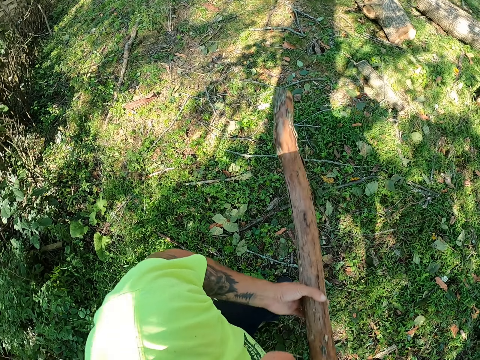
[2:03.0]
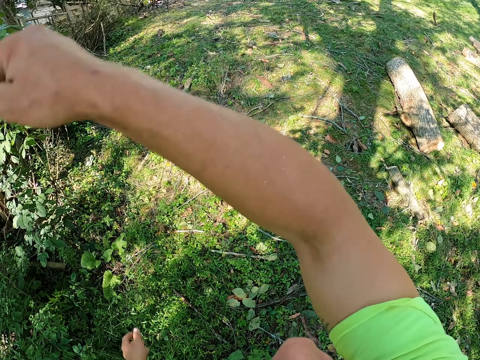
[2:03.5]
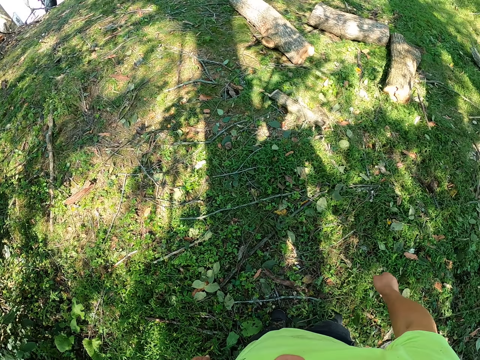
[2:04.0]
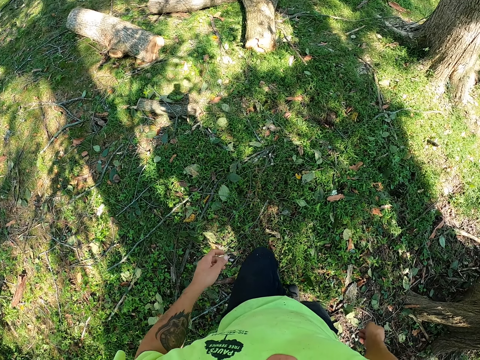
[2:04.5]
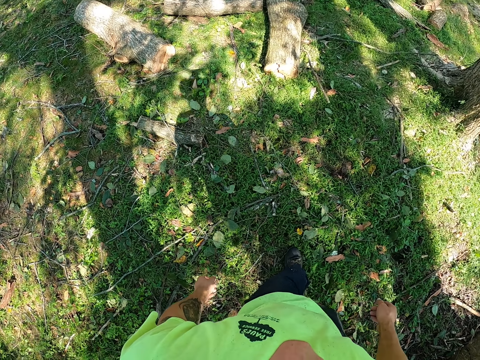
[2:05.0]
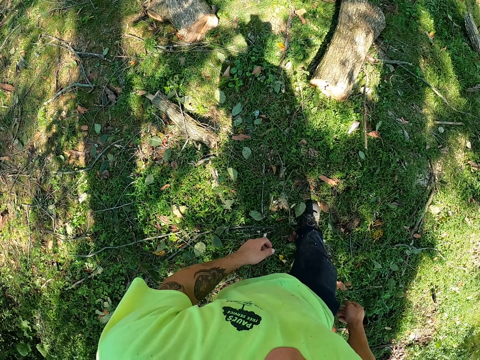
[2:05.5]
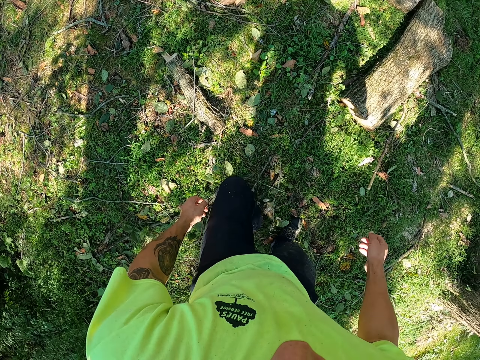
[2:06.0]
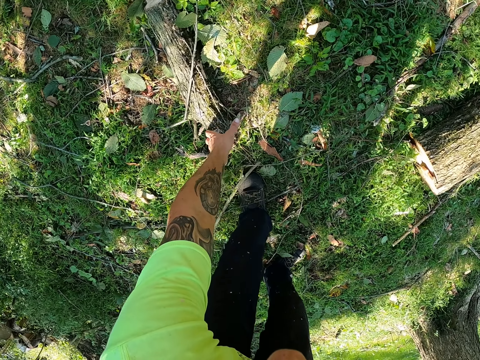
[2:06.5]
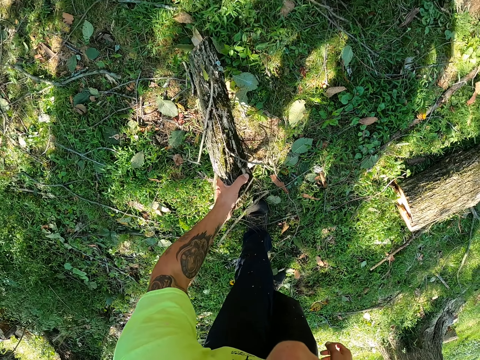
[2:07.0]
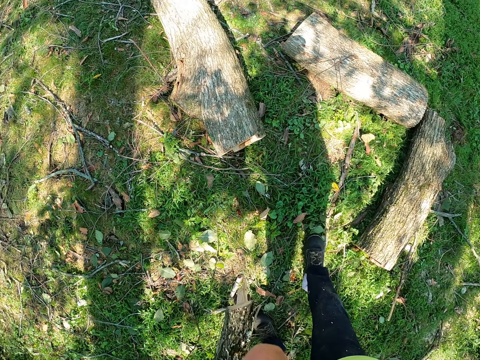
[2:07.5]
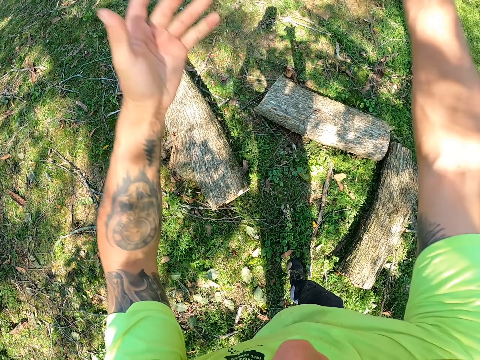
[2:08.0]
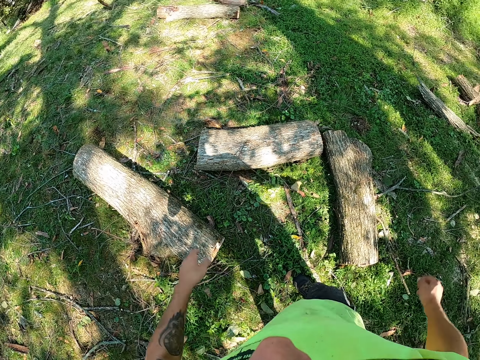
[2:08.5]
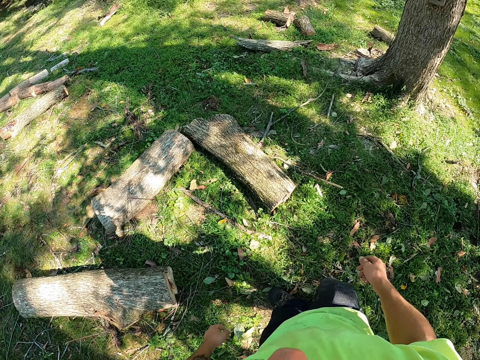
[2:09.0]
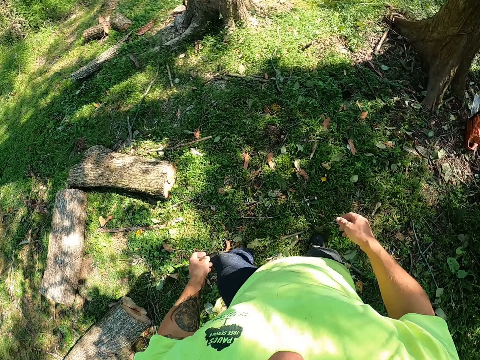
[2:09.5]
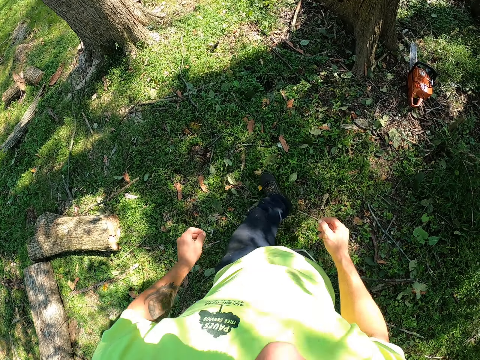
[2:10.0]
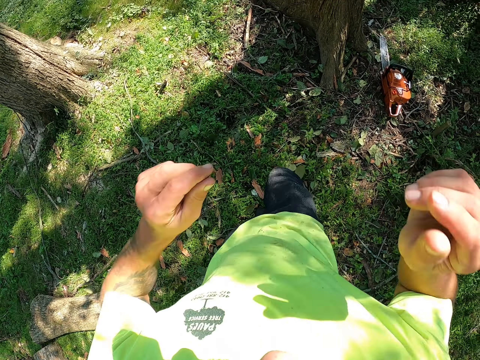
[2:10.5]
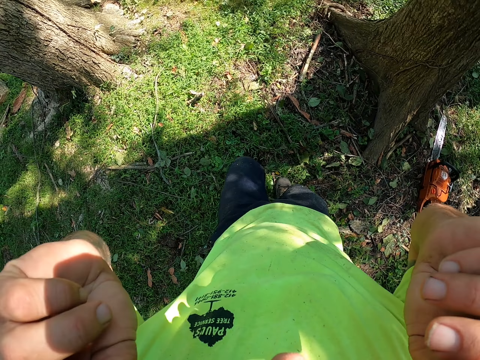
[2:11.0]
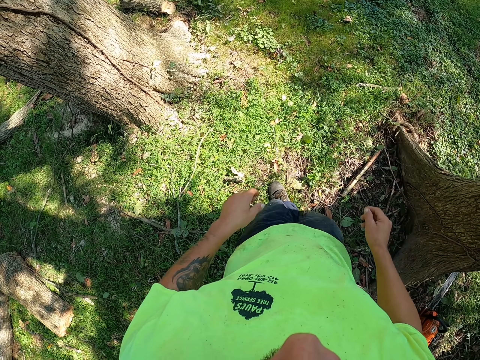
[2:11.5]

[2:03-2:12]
The camera wearer throws the wood in his hands on the ground. He picks up a log of wood from the ground with his left hand. He holds the log of wood with both hands. He throws the log of wood in his hands on the ground. He walks around. He raises both hands towards his face.

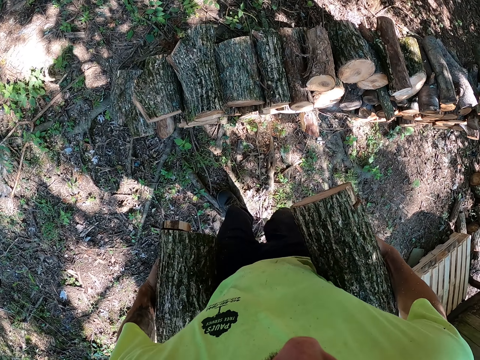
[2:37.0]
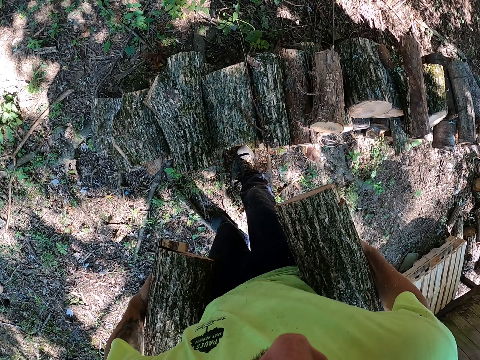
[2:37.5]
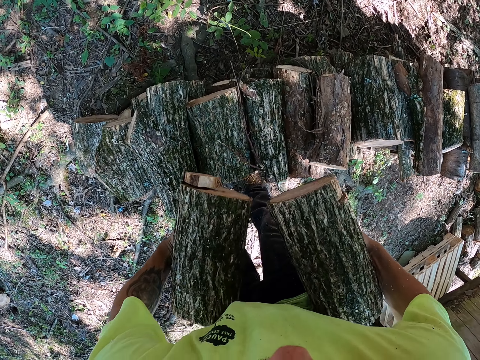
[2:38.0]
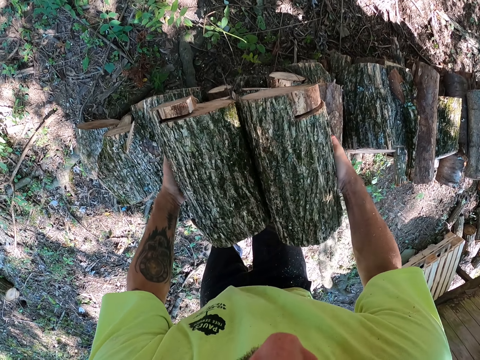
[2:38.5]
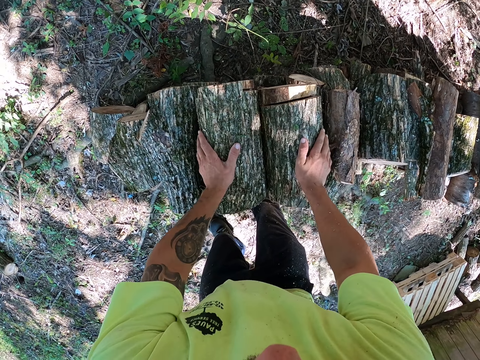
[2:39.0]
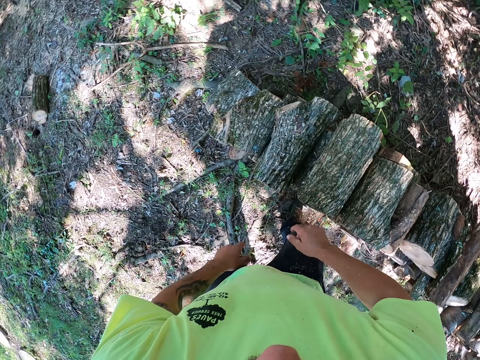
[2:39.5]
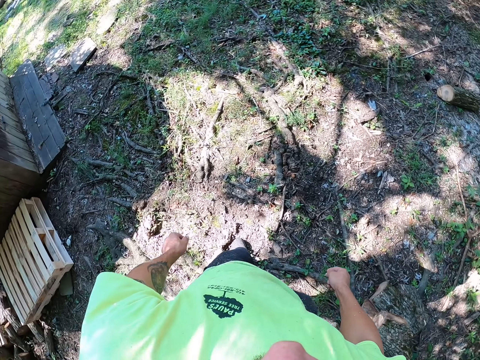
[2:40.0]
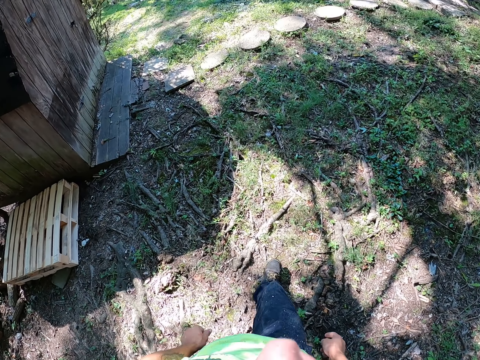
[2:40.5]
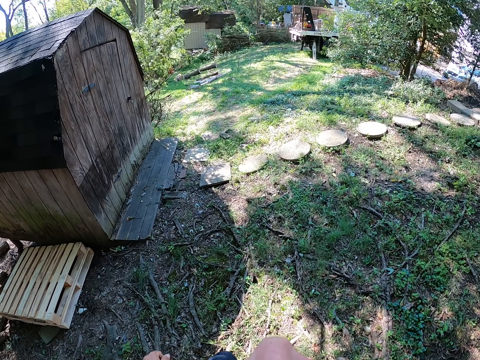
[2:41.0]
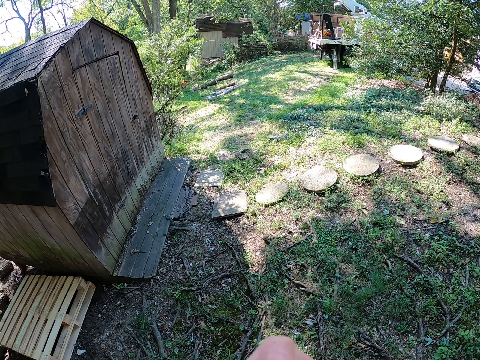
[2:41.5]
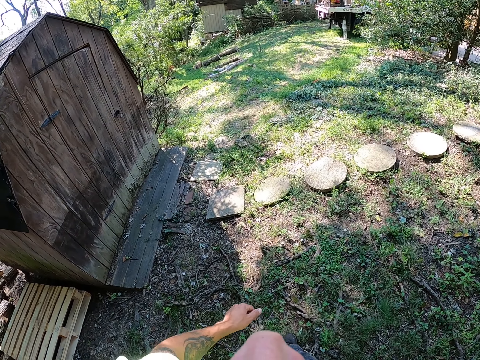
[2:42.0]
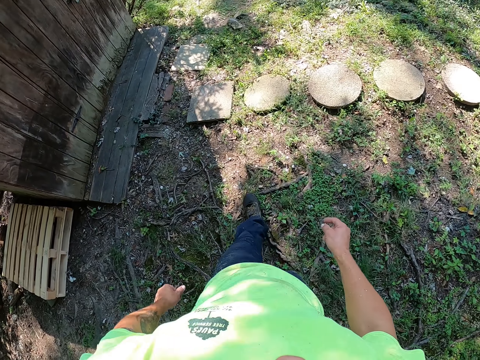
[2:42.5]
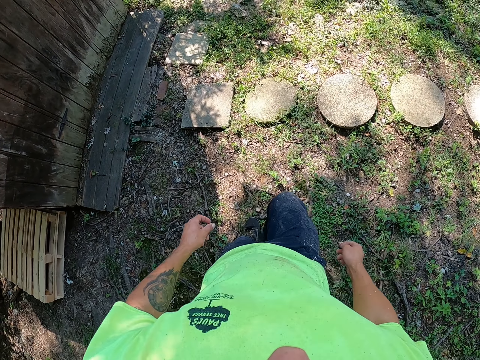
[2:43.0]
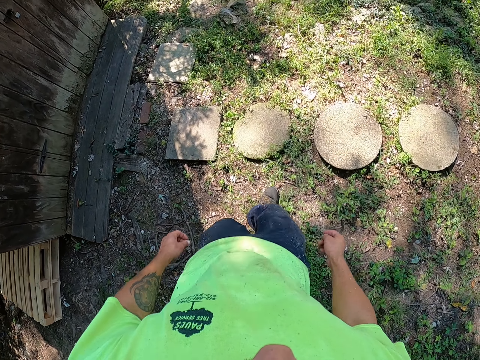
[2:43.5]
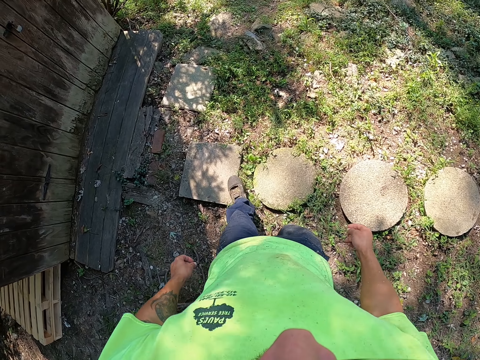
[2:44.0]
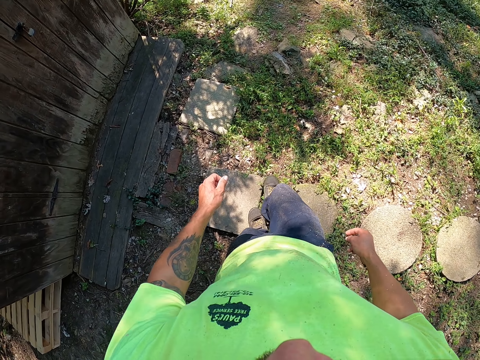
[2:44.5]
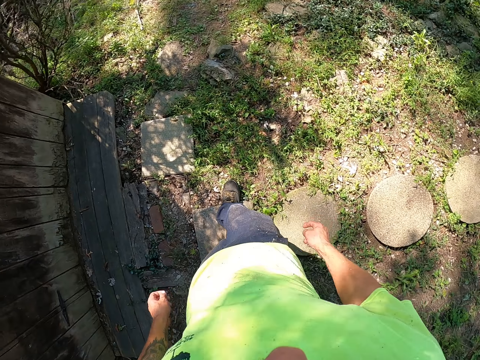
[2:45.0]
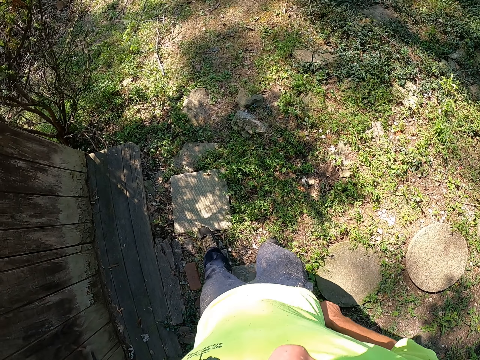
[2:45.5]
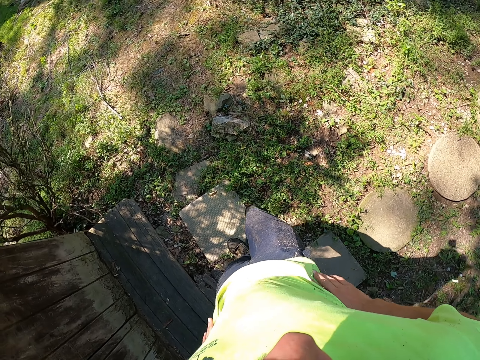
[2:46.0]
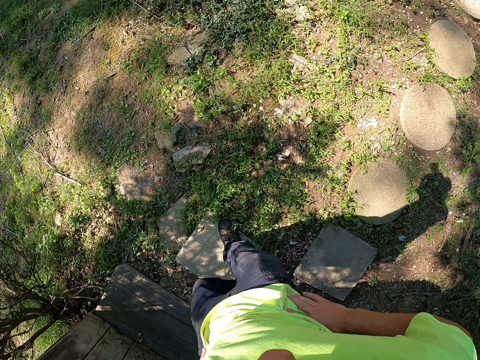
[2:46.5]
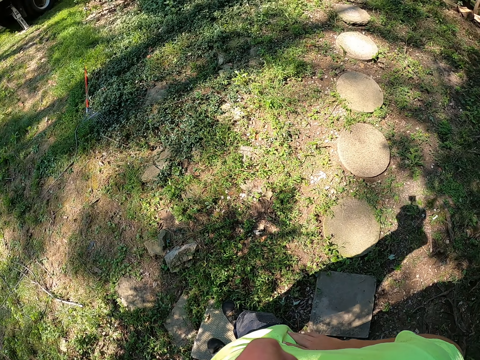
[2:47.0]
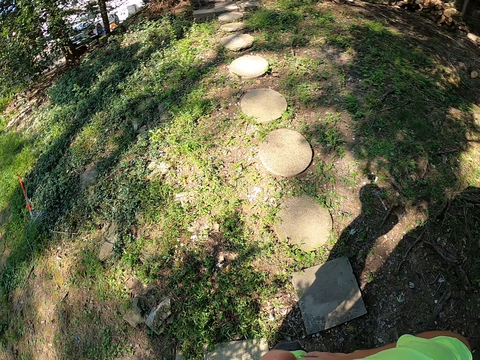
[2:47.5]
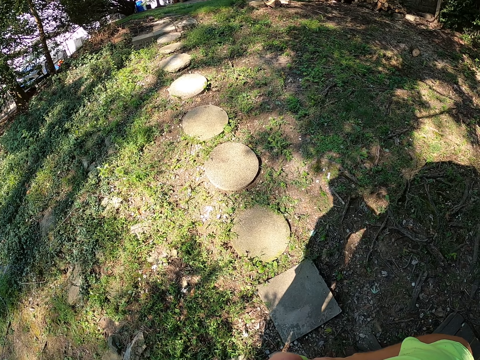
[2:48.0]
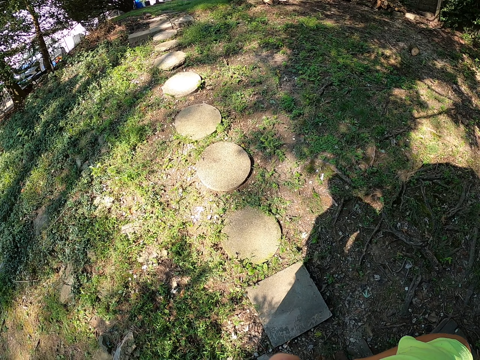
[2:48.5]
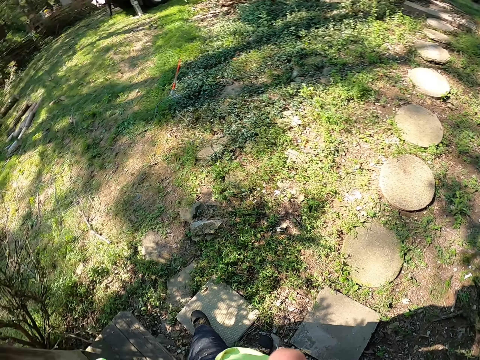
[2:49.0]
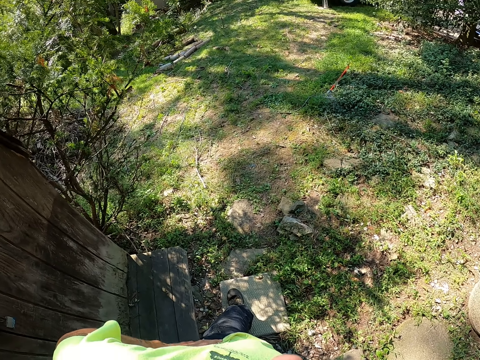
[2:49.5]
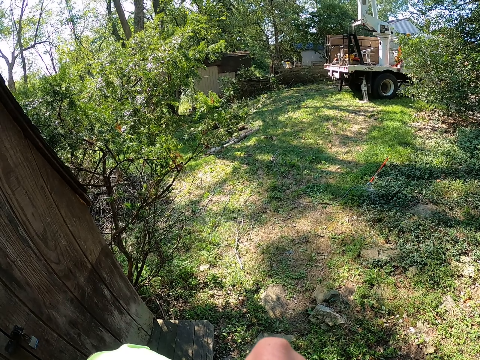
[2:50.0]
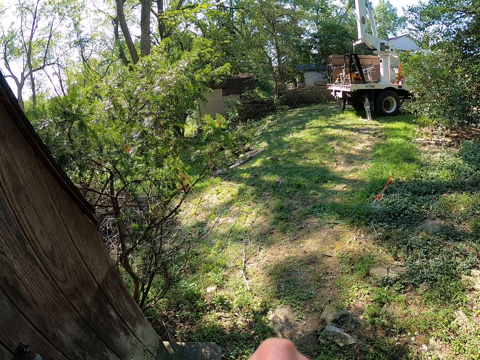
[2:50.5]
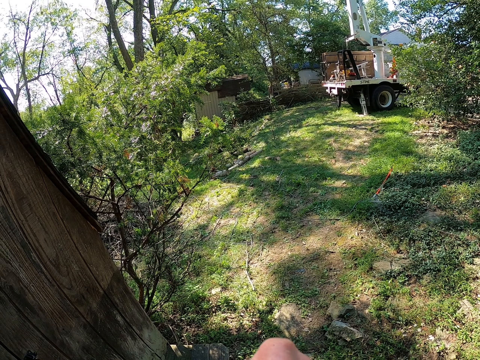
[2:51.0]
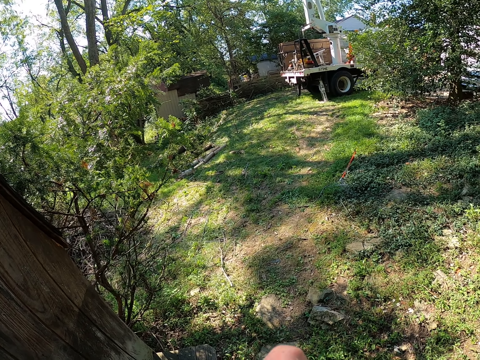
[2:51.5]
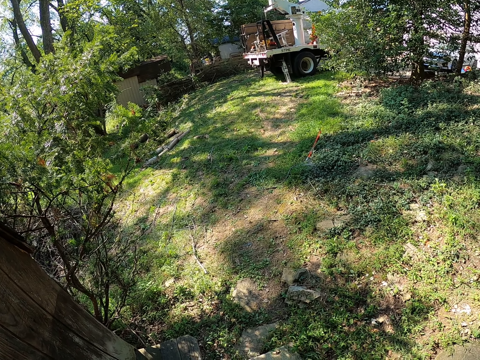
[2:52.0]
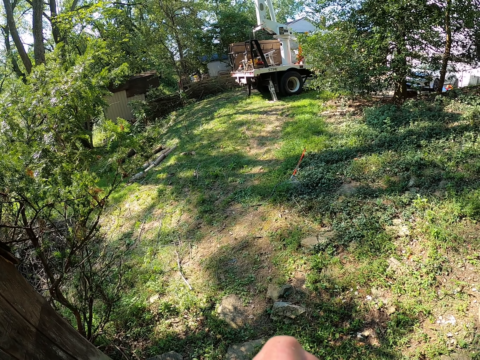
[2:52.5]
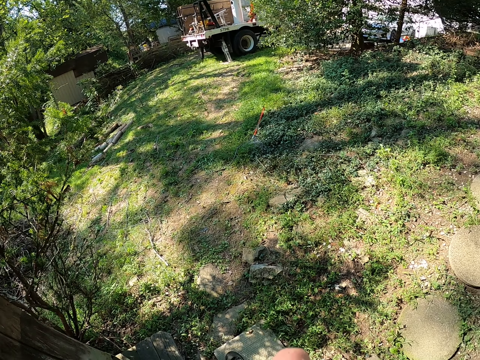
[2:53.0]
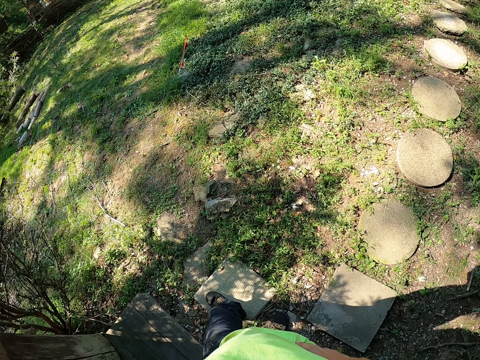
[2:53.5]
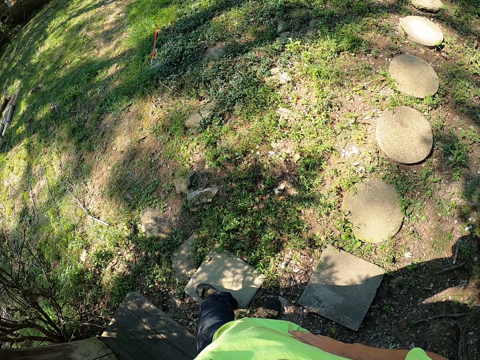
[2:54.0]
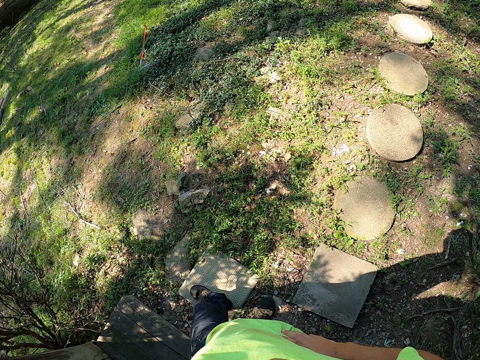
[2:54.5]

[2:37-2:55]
The camera wearer drops the log of wood in his hands on a heap of logs in the tree garden. He walks towards the wooden house in the tree house. He stands at the wooden house in the tree garden. He looks around.
